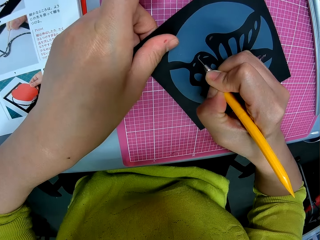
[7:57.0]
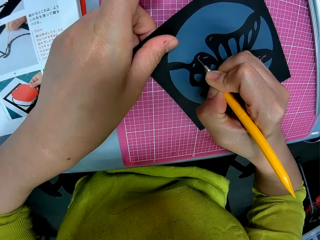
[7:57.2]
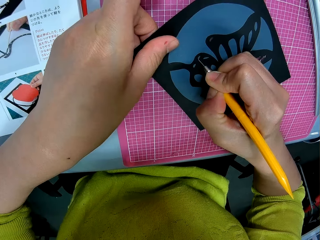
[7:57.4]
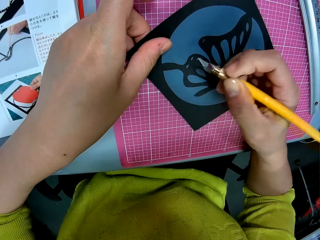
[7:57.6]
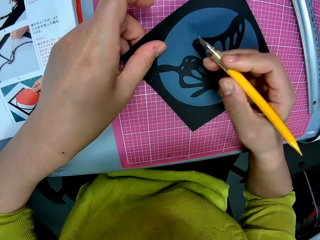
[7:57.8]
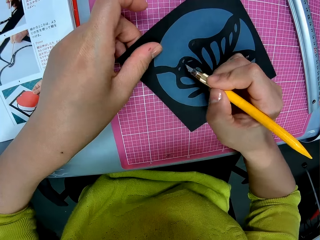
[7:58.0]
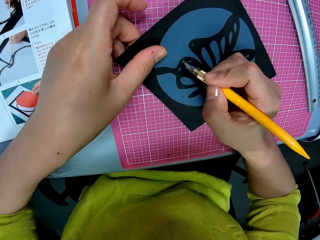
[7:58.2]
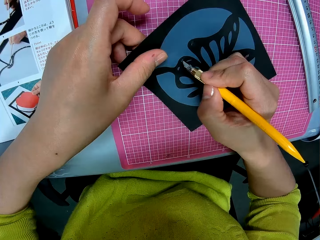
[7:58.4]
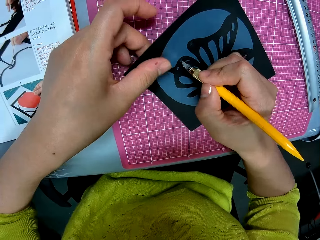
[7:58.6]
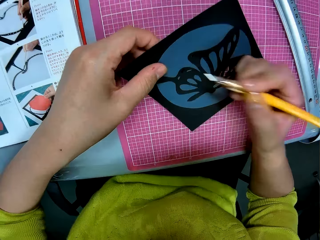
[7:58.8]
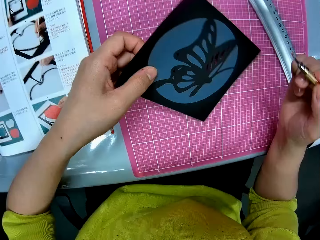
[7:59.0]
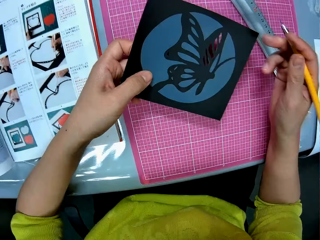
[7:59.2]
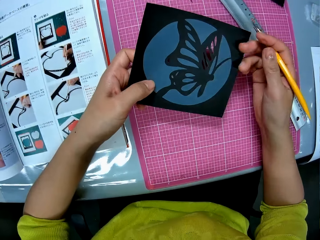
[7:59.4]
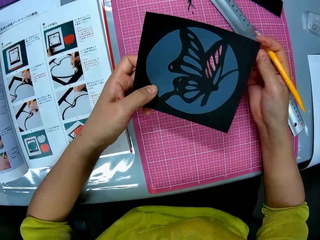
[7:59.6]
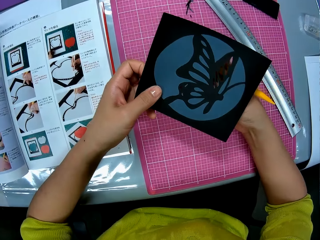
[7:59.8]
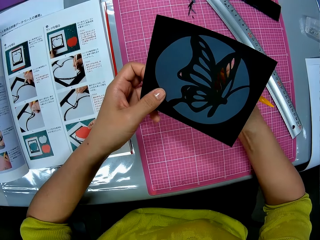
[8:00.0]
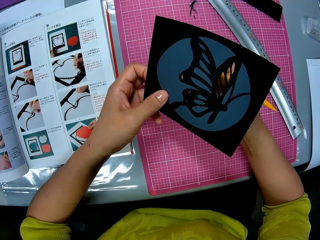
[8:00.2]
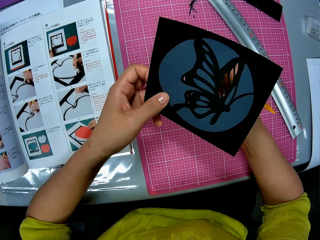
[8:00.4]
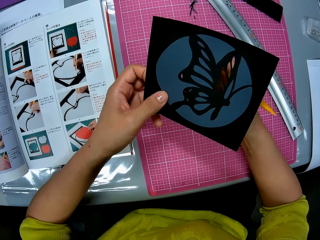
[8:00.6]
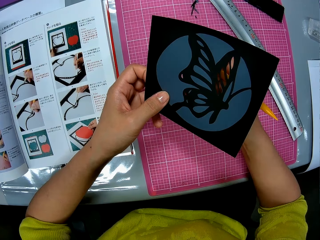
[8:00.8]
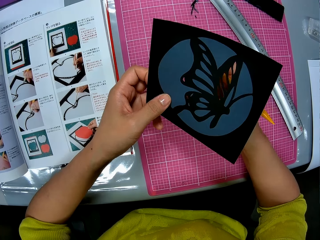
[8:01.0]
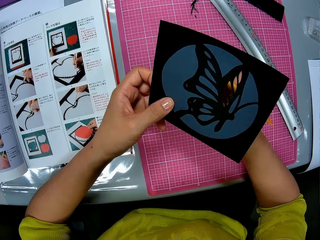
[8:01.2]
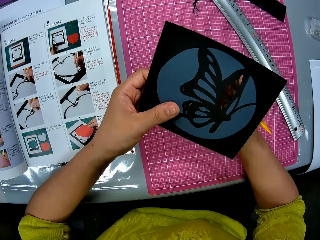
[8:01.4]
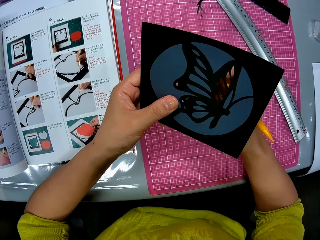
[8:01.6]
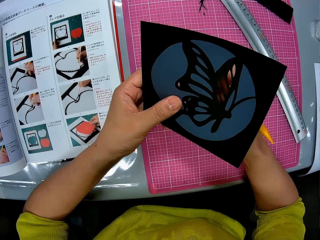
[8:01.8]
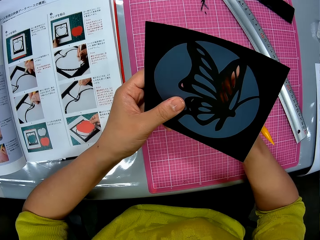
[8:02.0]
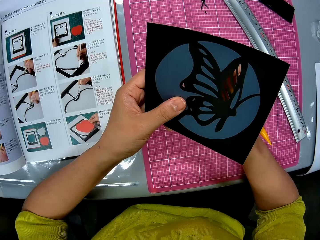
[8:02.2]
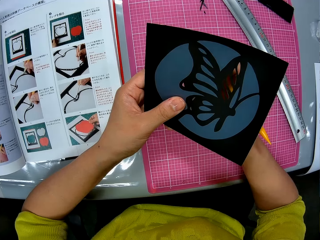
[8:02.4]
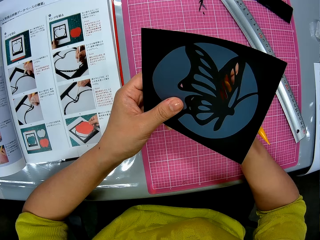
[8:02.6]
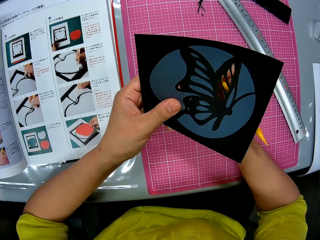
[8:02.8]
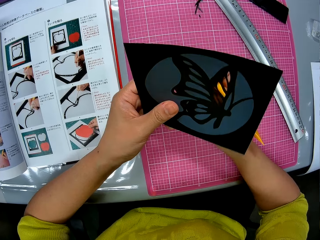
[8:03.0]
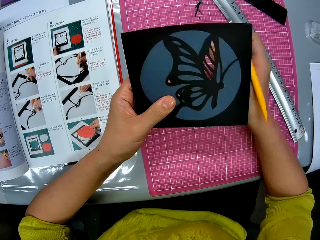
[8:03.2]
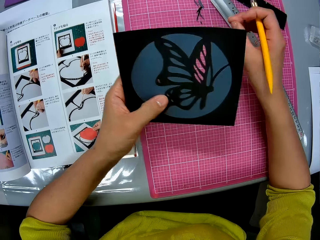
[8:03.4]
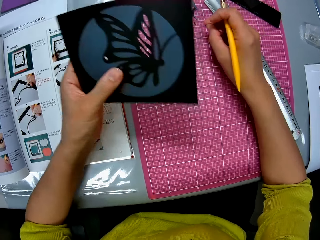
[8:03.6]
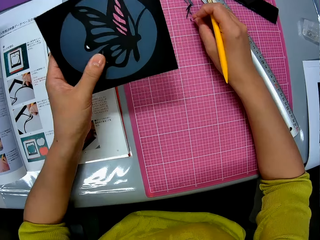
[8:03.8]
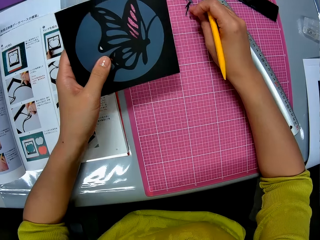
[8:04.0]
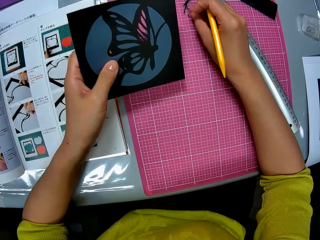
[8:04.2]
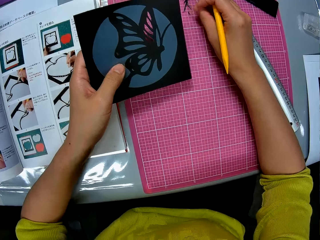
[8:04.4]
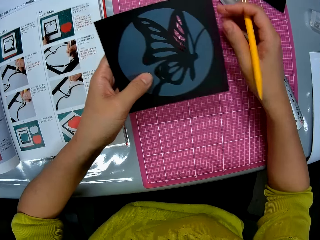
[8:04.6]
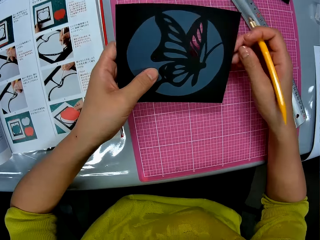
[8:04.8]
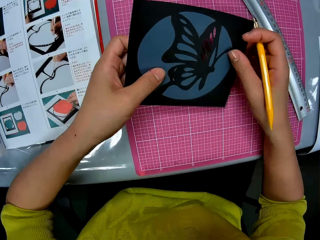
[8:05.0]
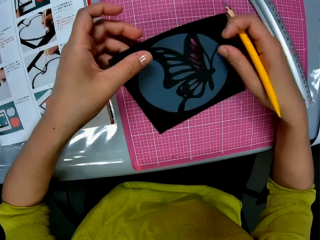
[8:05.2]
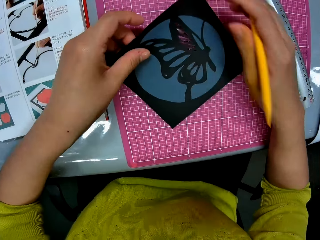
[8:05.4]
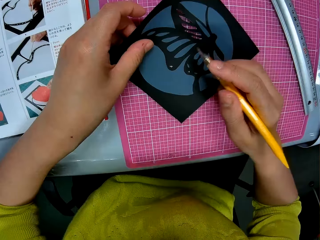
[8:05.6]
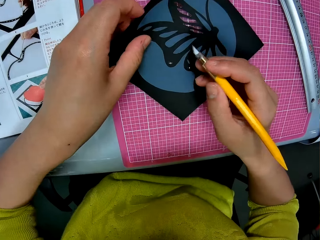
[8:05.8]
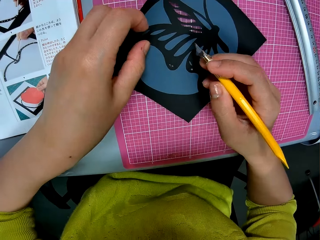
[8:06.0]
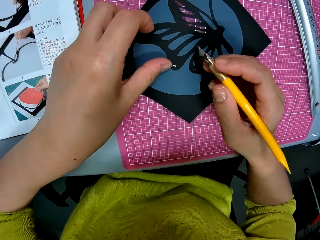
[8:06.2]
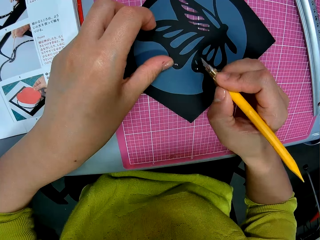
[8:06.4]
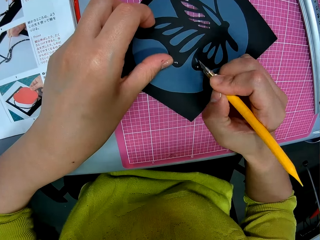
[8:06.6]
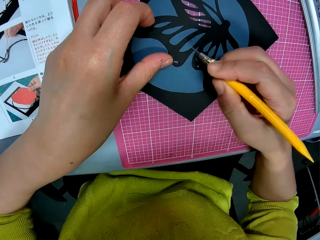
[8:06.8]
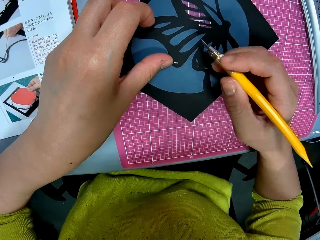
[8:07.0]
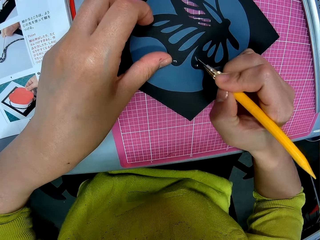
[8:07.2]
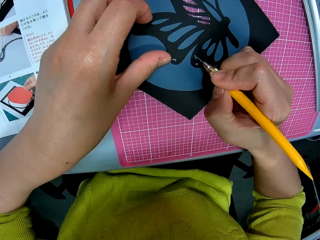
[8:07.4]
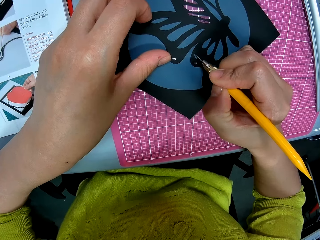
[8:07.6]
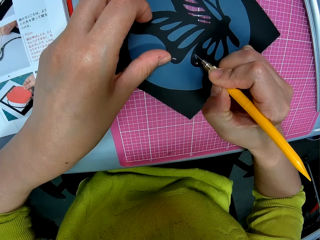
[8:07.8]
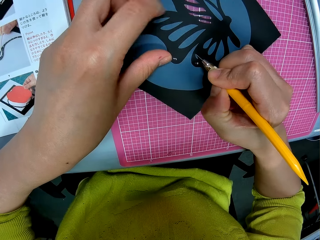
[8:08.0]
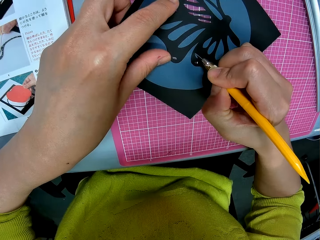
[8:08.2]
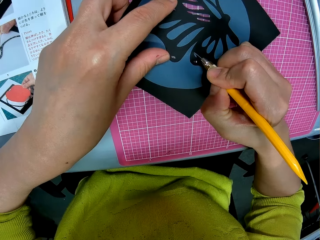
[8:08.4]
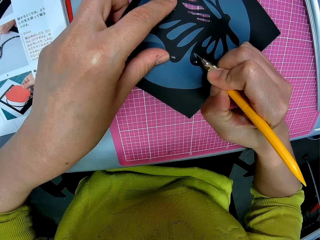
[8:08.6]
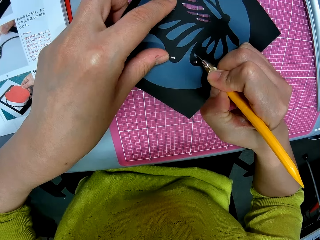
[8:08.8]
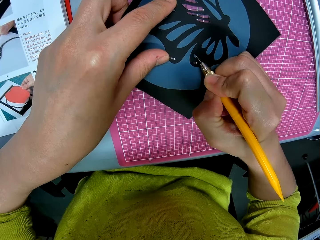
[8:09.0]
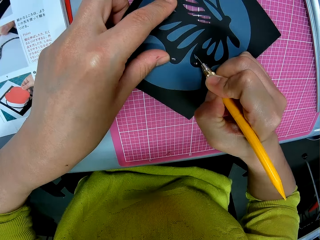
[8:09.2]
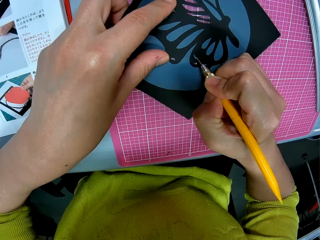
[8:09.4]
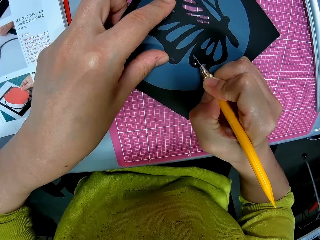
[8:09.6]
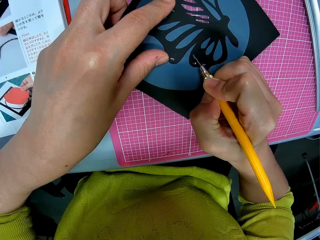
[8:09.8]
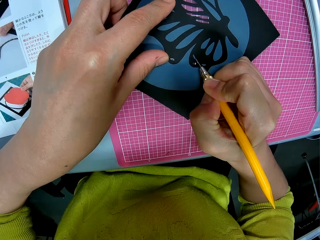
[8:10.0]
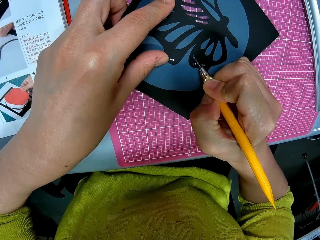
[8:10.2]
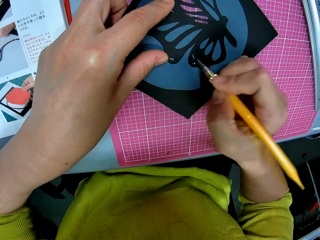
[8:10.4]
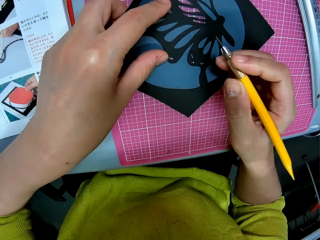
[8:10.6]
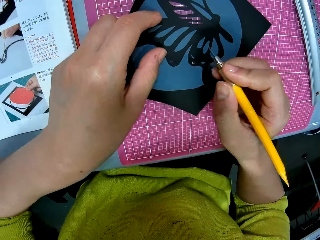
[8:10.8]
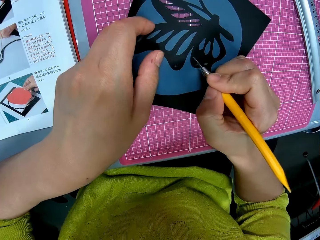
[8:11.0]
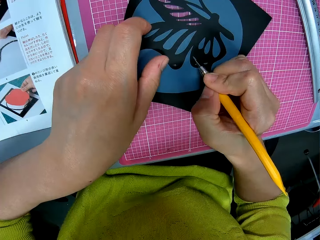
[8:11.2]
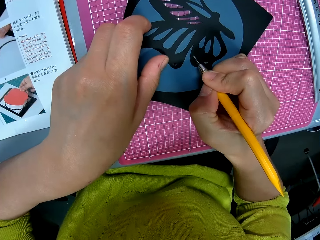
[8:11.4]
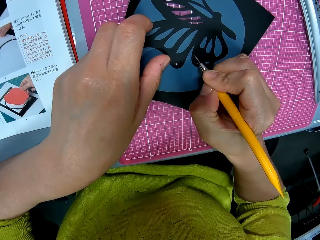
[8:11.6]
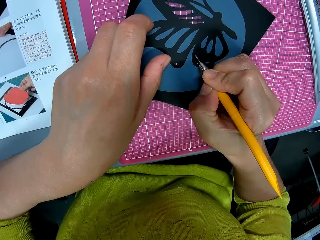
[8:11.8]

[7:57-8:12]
The camera wearer removes a piece of paper from the image with his right hand. They put the piece of paper on the table with her right hand. They adjust the card stock paper. They adjust the hobby knife. They cut the image with the pen cutter.

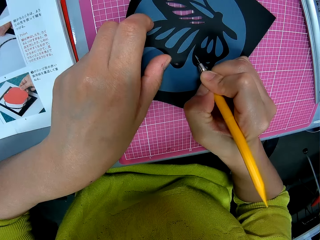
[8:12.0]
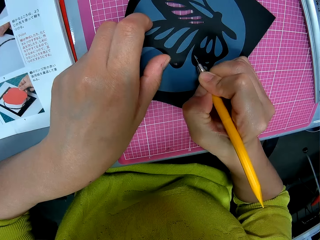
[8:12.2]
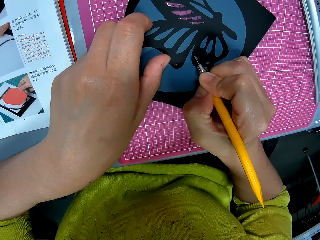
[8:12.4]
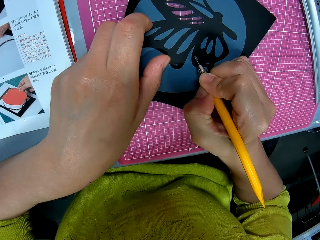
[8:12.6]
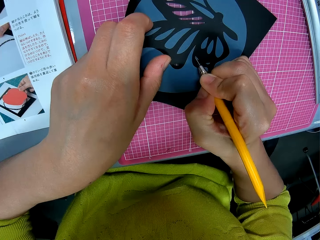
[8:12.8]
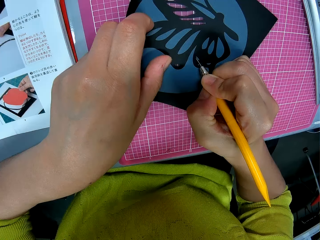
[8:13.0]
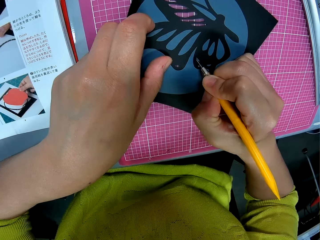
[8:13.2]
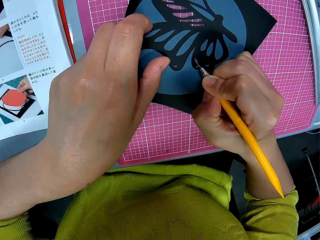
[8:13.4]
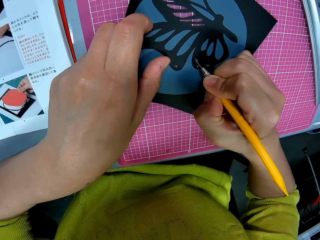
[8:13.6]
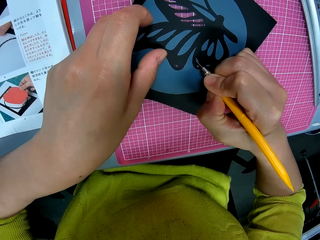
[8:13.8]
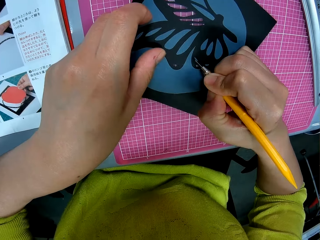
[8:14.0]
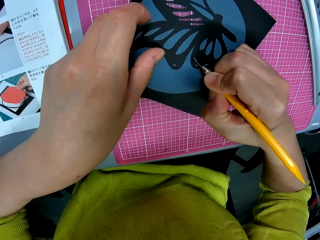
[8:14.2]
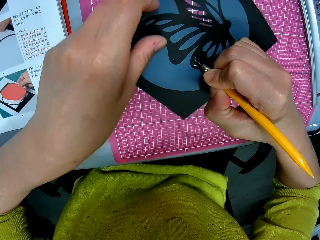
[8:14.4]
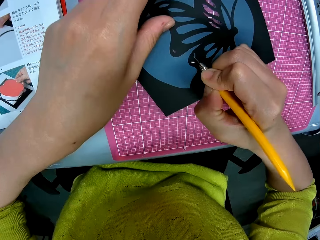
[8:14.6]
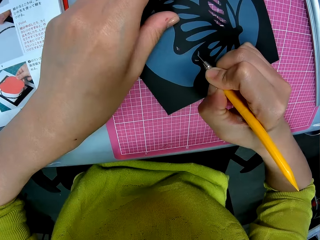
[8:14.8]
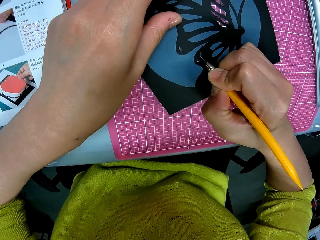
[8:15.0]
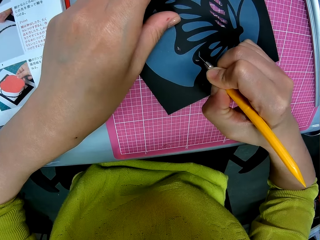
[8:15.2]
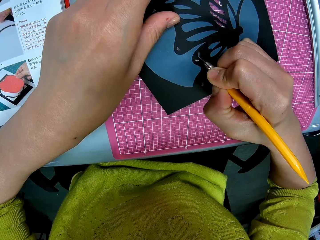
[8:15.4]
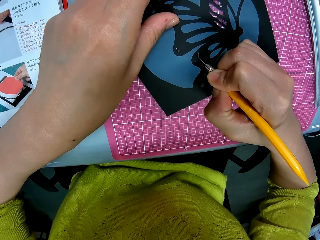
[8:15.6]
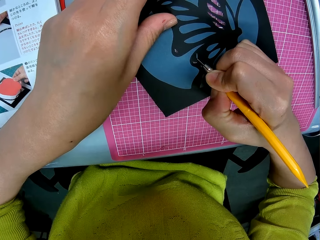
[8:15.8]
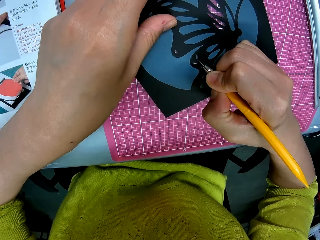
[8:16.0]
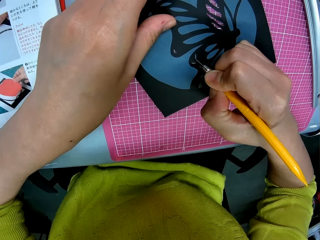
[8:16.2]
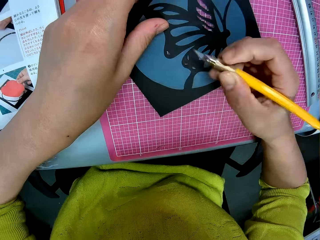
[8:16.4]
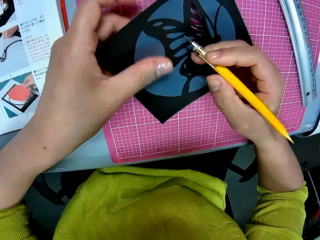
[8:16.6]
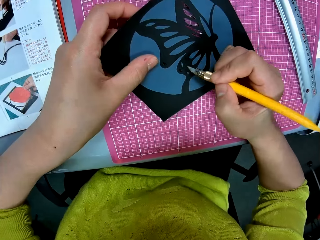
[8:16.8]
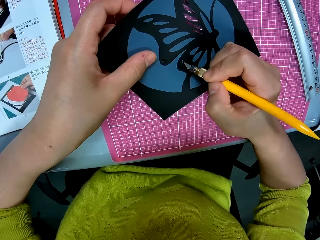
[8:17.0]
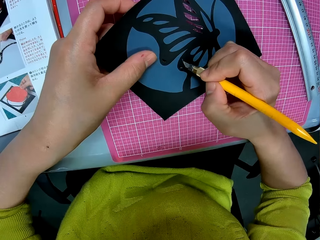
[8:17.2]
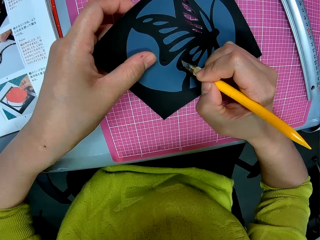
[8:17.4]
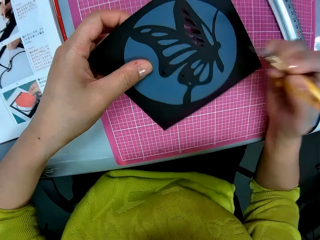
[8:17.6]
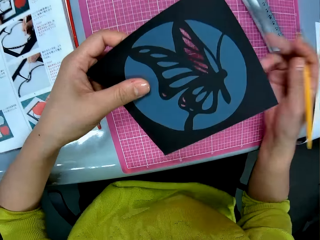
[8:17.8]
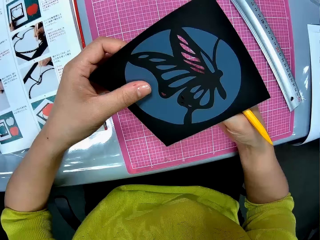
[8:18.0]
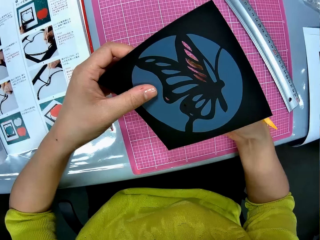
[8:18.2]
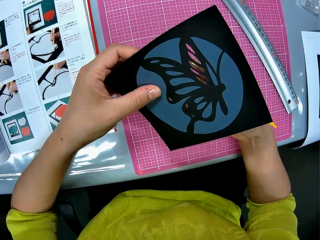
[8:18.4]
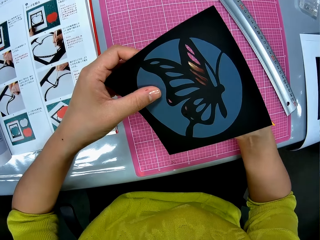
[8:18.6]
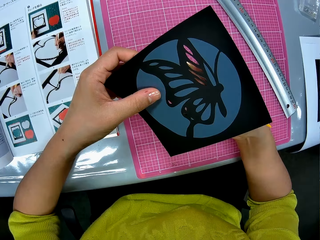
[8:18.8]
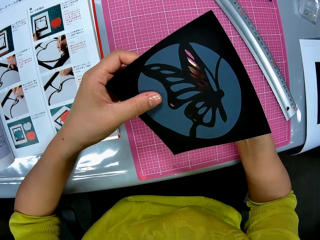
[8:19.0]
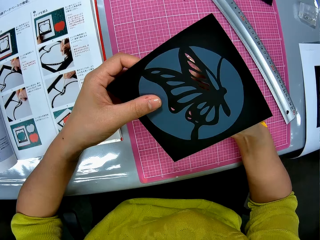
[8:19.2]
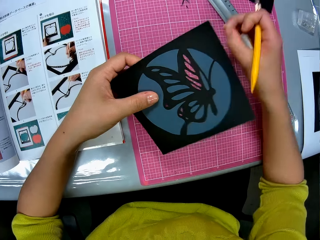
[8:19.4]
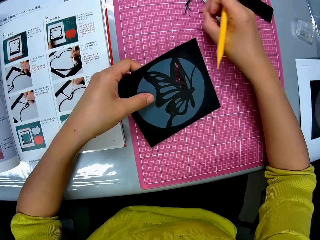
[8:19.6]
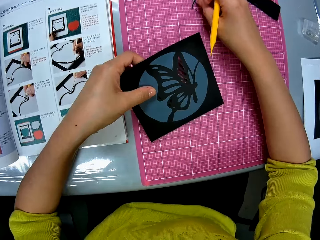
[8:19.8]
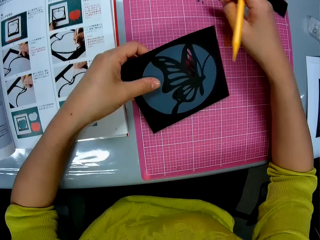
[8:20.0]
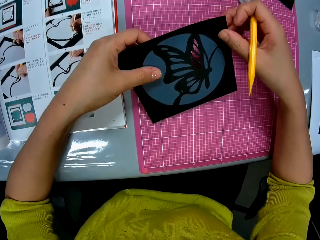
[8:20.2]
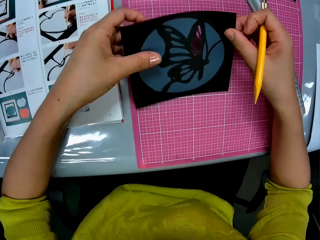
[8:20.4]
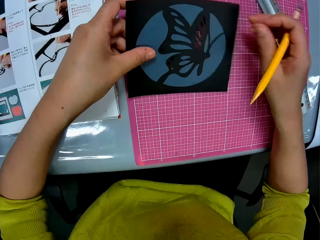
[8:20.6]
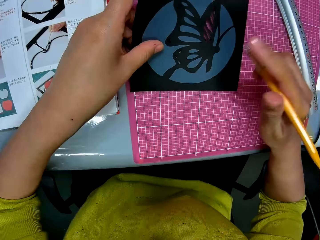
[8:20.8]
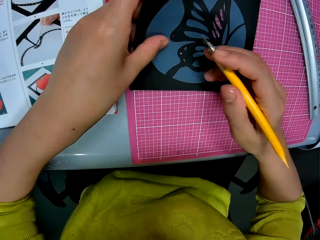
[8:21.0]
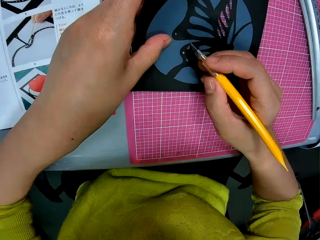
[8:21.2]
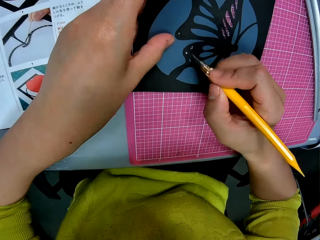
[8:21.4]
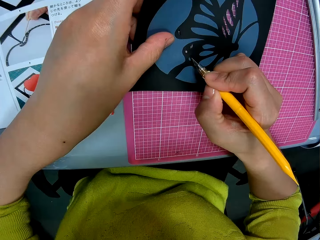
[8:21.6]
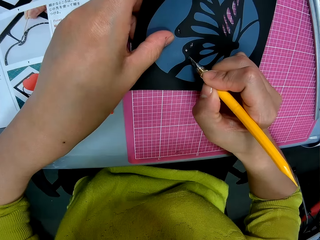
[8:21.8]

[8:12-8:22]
The camera wearer adjusts the card stock paper. They adjust the card stock paper again. They remove a piece of paper from the image with his right hand. They put the piece of paper on the table with her right hand. They adjust the card stock paper.
